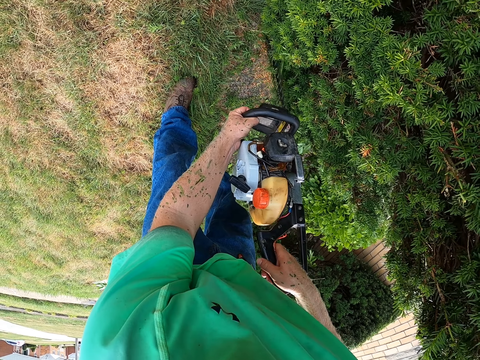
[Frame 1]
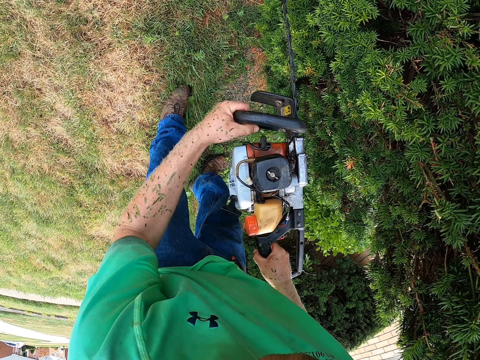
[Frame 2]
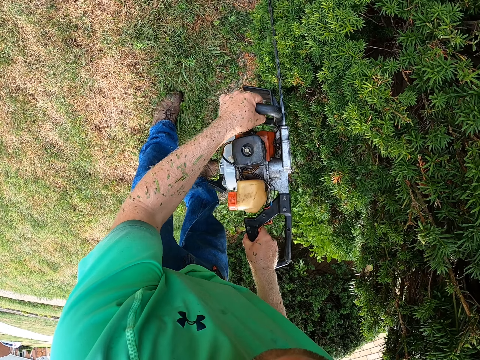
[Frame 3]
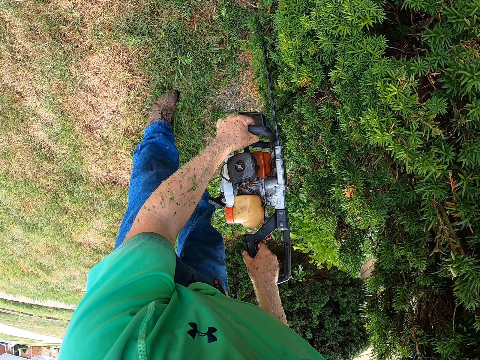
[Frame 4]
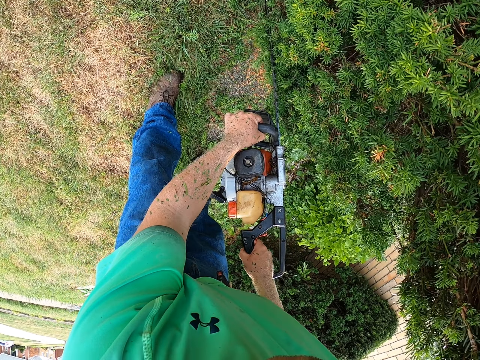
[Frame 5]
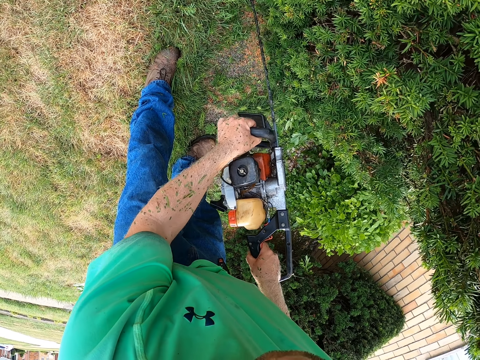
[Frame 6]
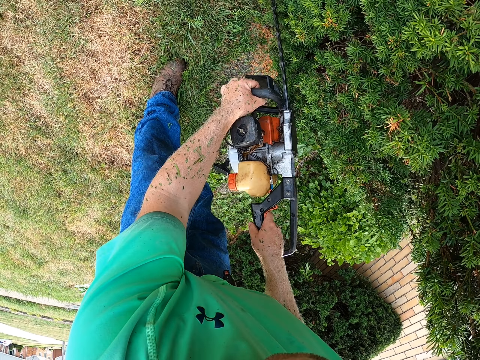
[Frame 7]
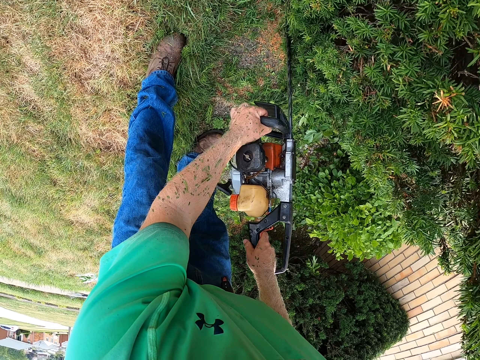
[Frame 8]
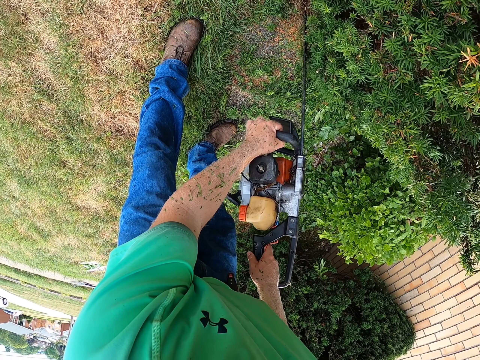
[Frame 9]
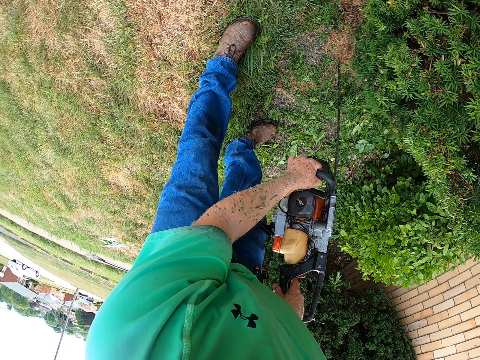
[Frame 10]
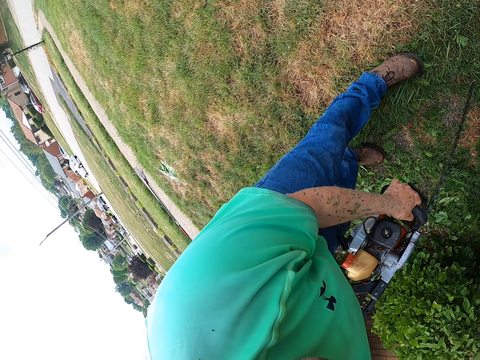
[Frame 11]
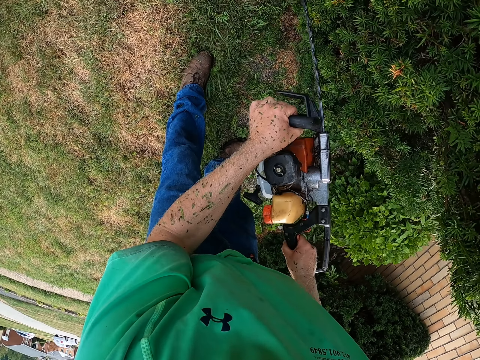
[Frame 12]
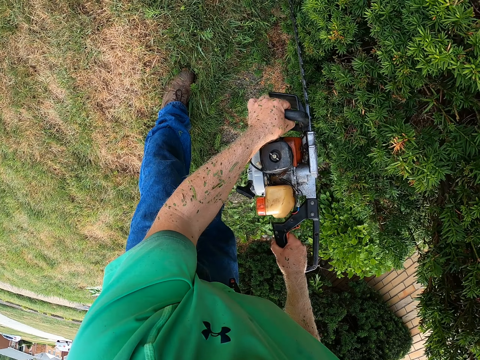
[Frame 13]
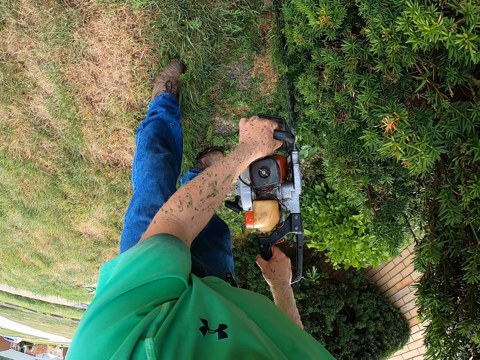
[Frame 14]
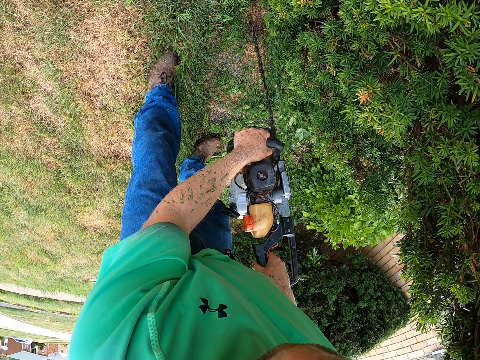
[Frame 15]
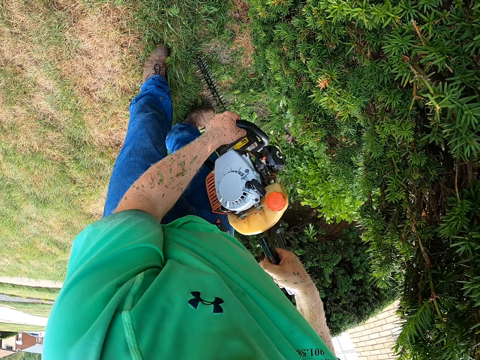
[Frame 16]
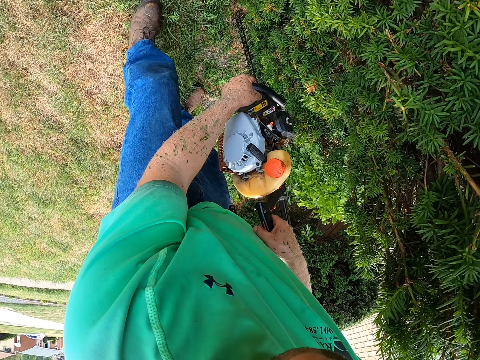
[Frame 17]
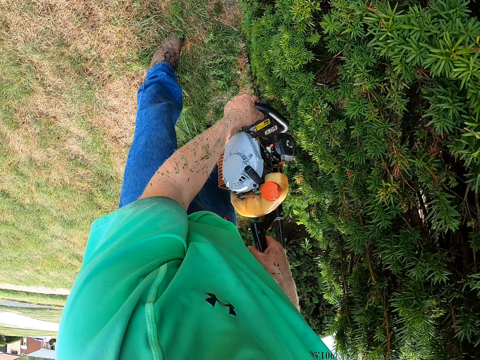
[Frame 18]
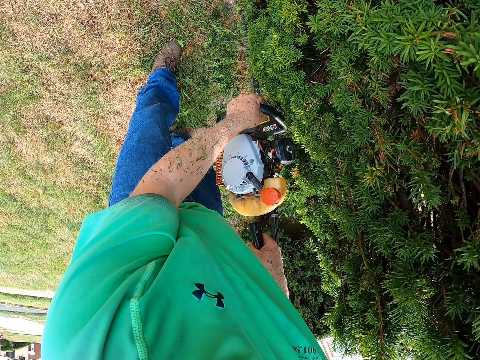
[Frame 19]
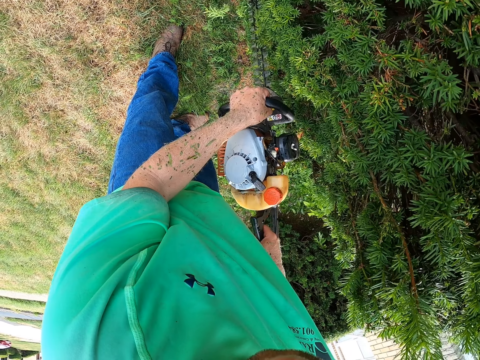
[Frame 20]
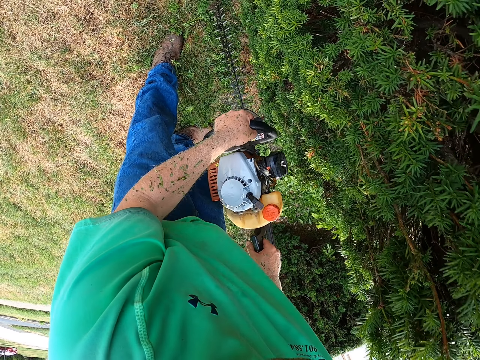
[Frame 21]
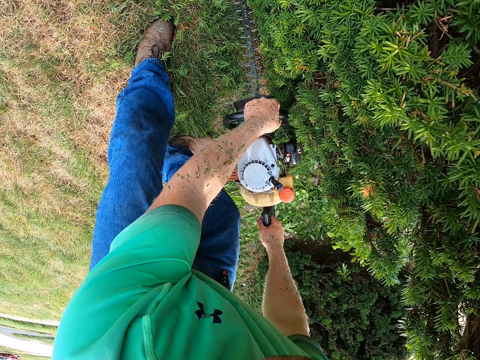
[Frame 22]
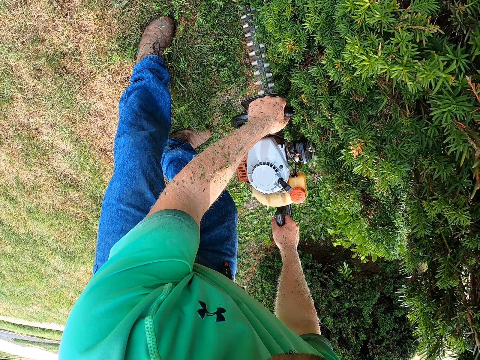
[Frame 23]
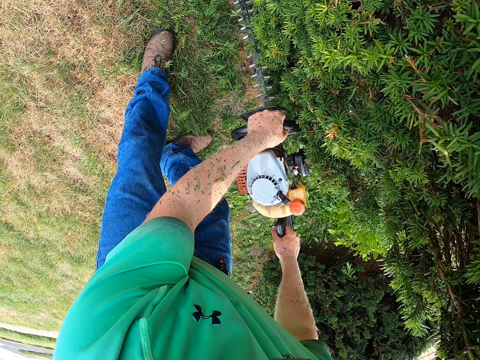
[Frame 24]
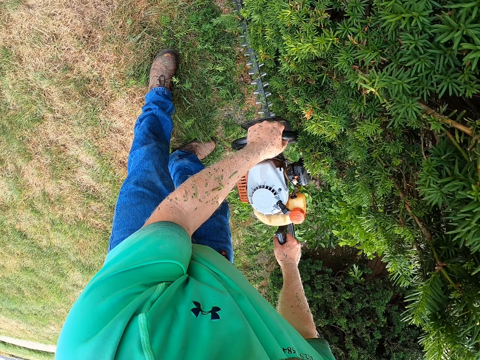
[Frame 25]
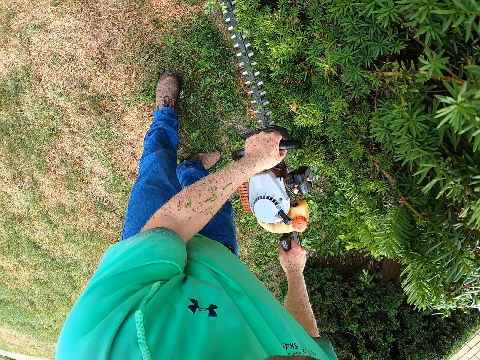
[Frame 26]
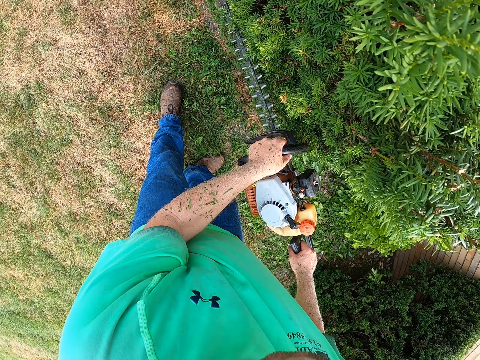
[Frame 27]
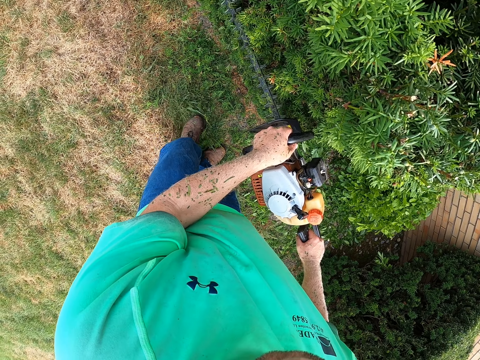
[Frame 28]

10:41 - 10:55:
The camera wearer looks around. They trim the hedge with an electric hedge trimmer. They move around the hedge.

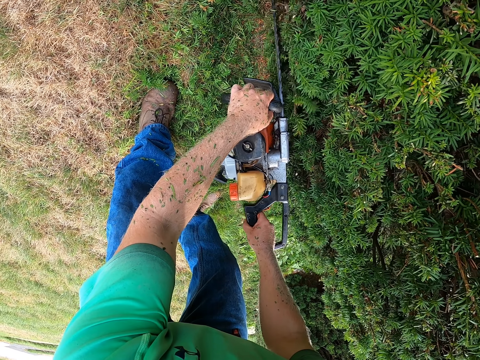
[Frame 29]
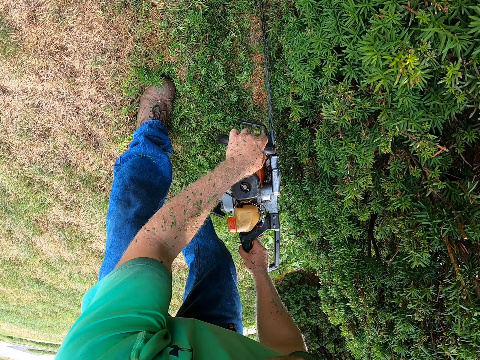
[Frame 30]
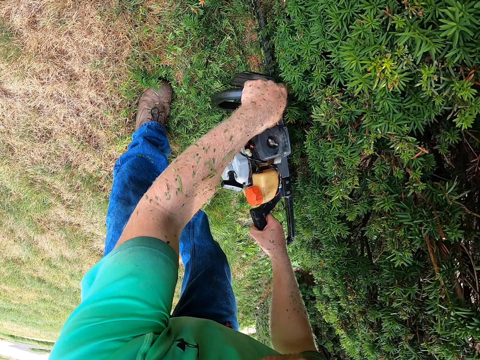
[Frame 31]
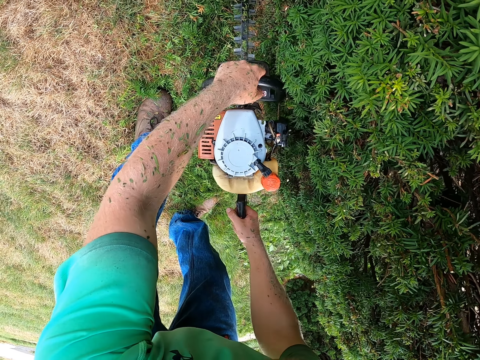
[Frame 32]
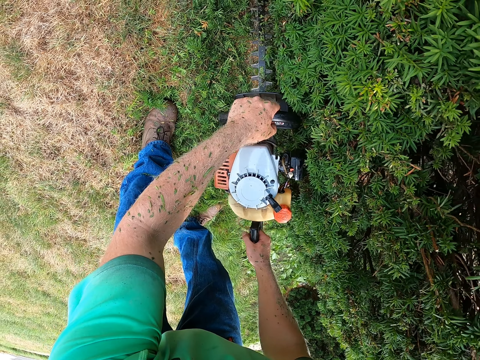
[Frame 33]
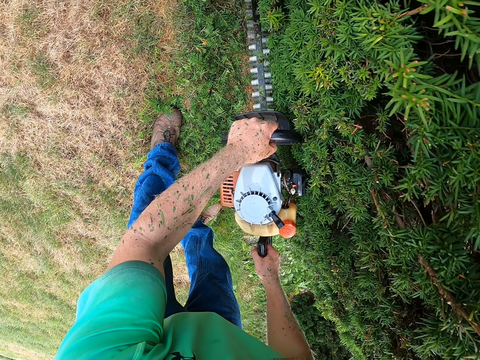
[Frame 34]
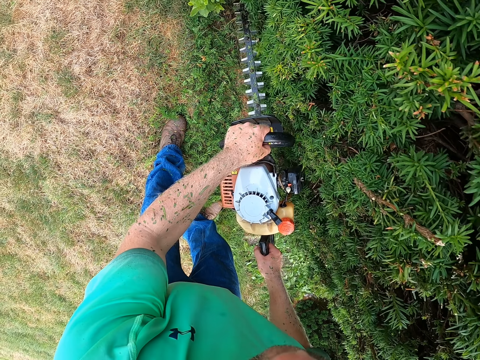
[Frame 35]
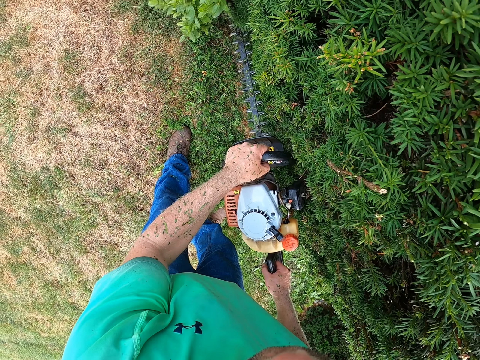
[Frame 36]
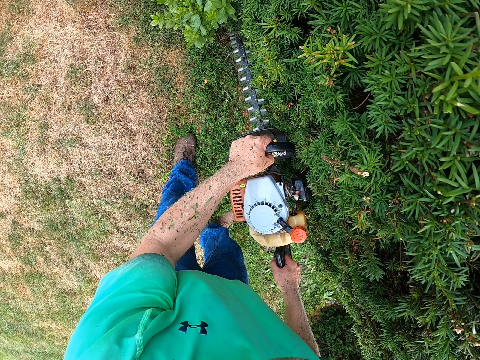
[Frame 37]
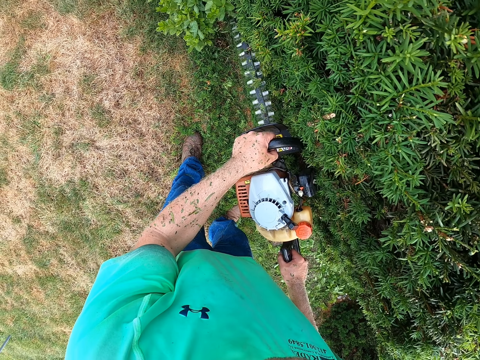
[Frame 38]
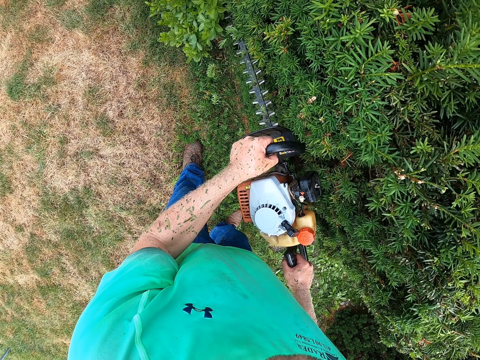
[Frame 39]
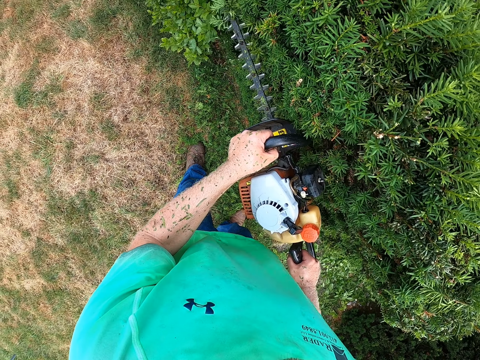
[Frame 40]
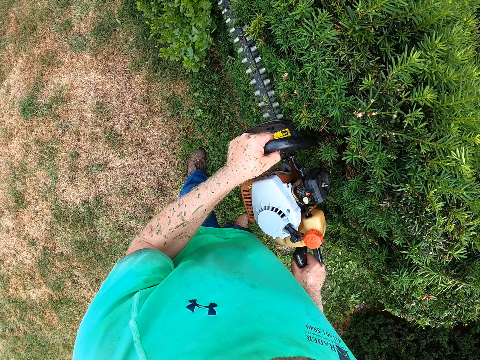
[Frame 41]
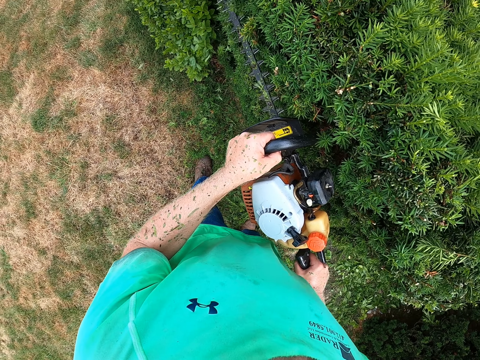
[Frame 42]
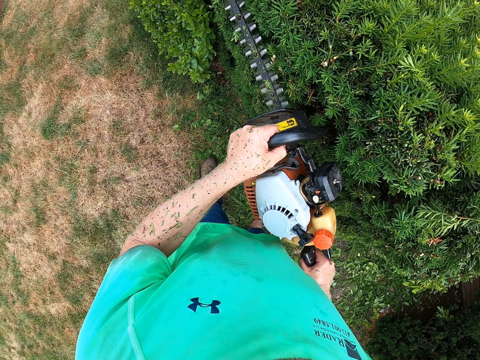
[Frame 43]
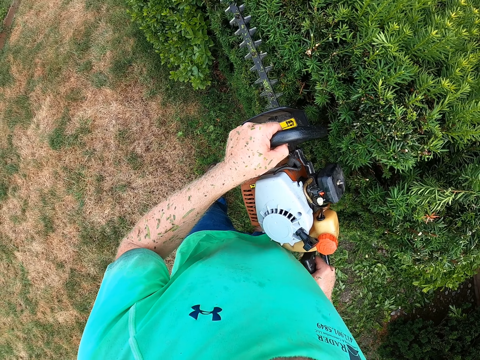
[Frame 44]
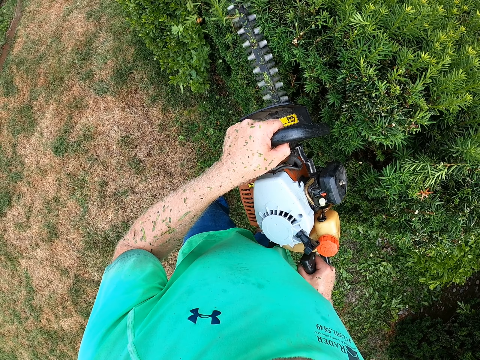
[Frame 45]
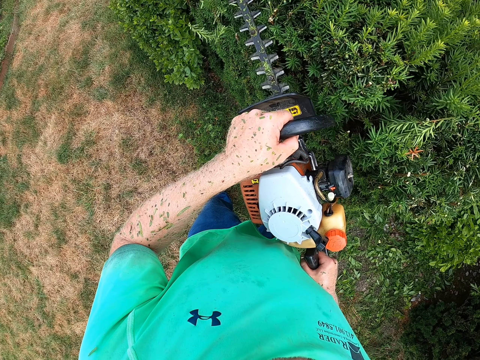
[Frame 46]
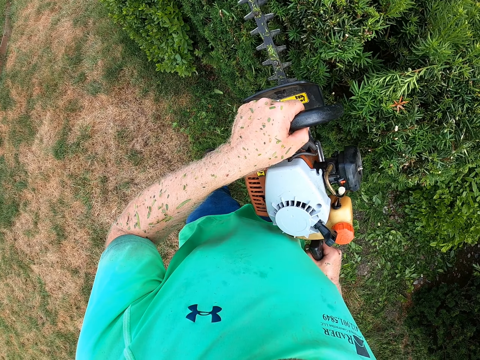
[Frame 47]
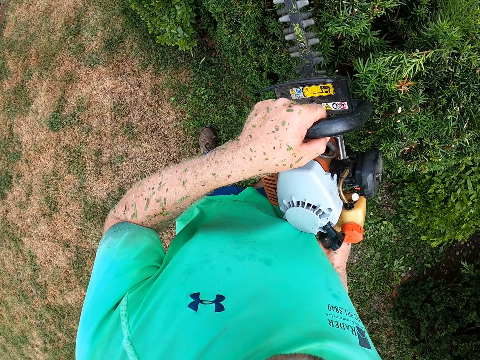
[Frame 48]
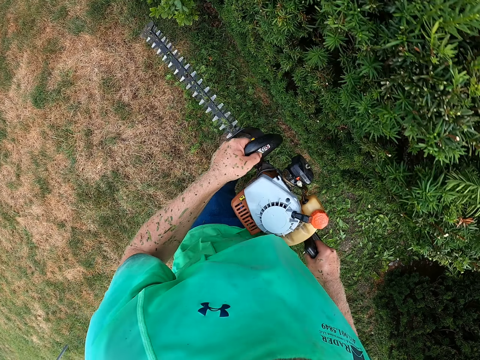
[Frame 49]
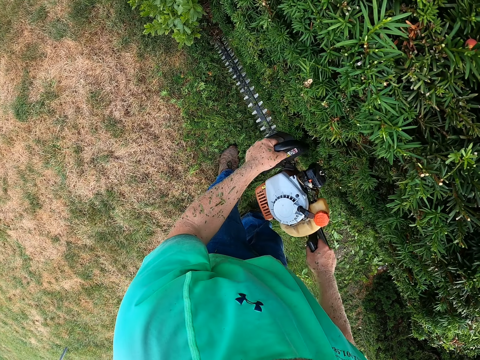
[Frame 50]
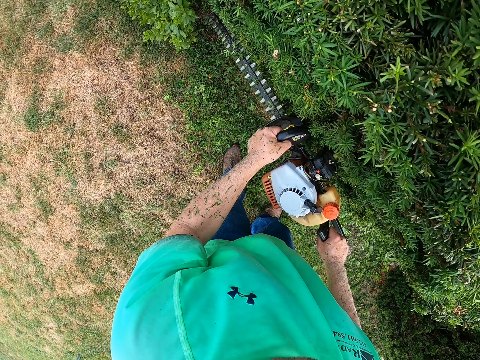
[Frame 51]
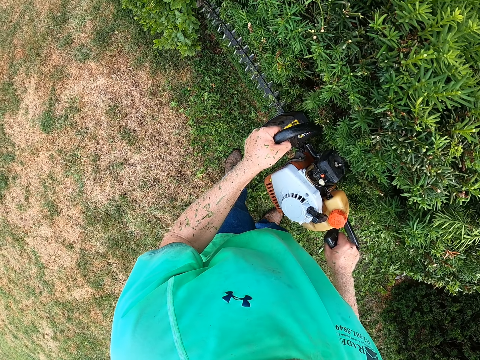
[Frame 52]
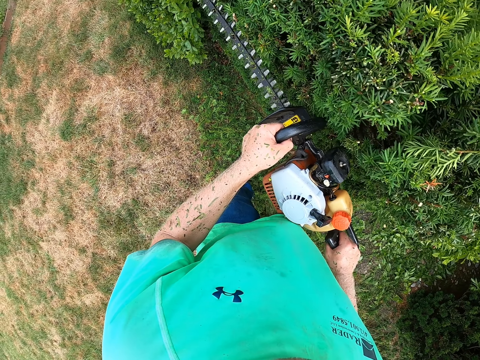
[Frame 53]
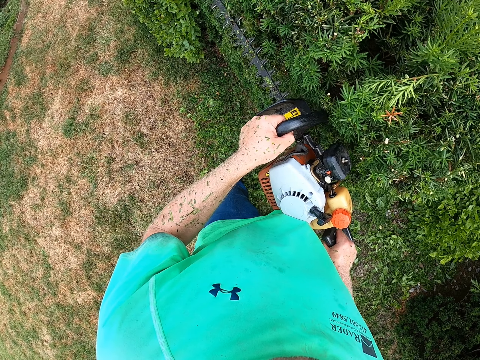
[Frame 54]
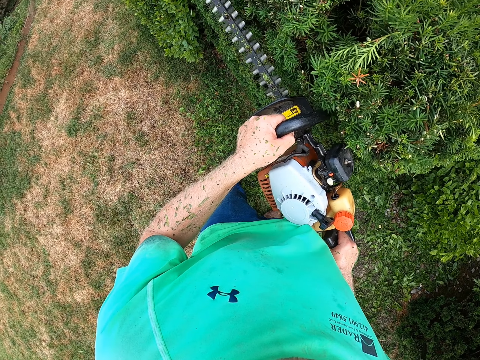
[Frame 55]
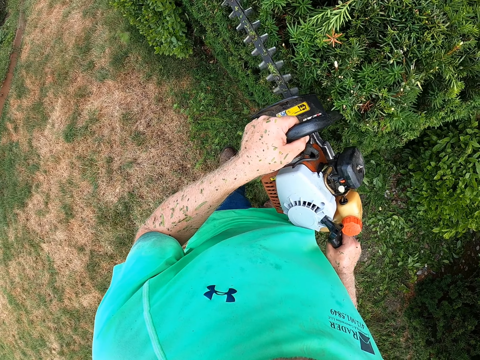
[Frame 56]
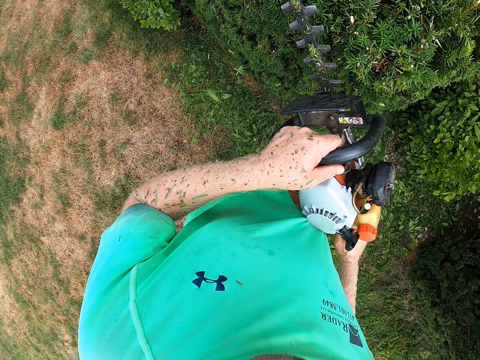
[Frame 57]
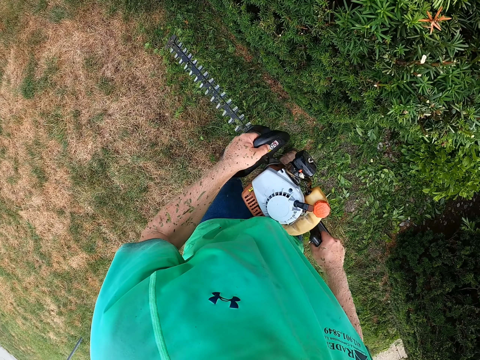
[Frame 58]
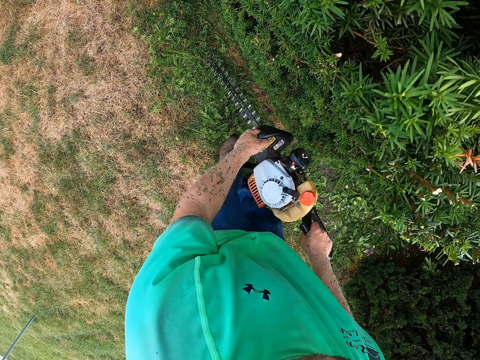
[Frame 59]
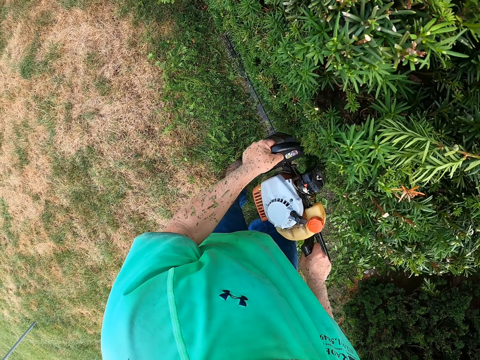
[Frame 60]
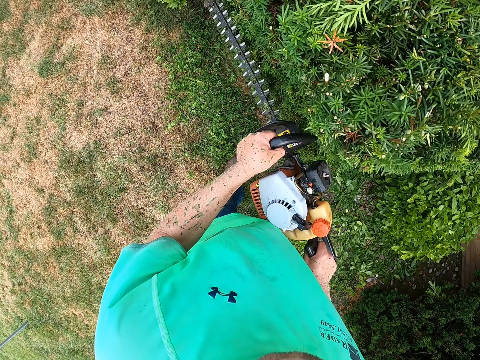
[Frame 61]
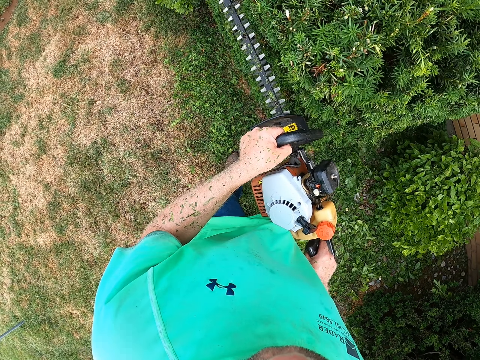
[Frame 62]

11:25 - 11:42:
The camera wearer changes the position he holds the hedge trimmer.
